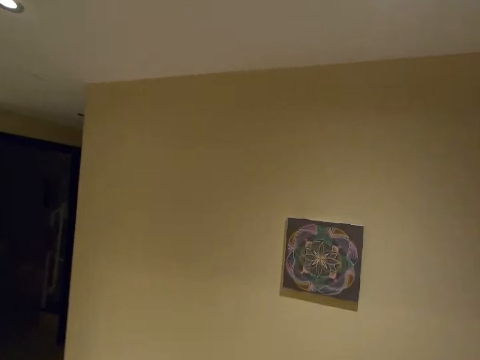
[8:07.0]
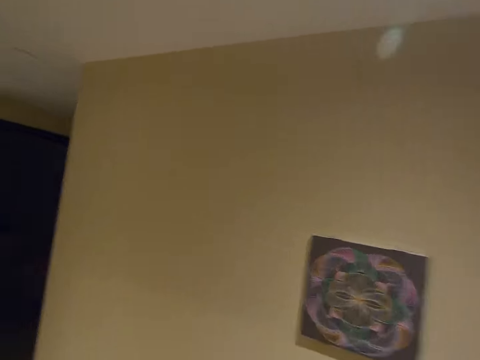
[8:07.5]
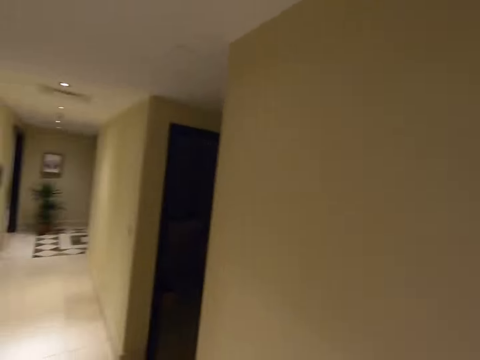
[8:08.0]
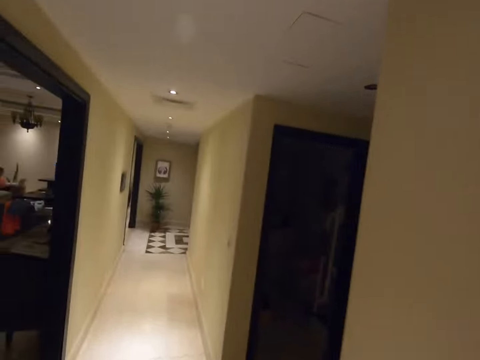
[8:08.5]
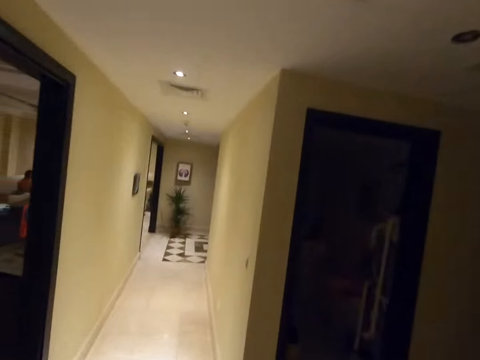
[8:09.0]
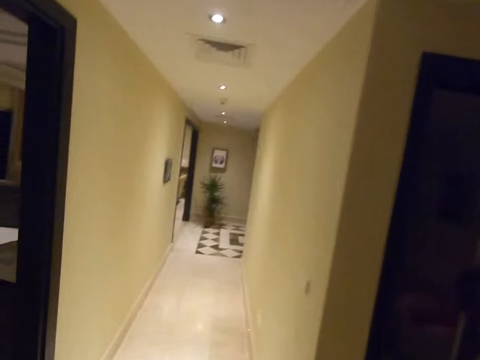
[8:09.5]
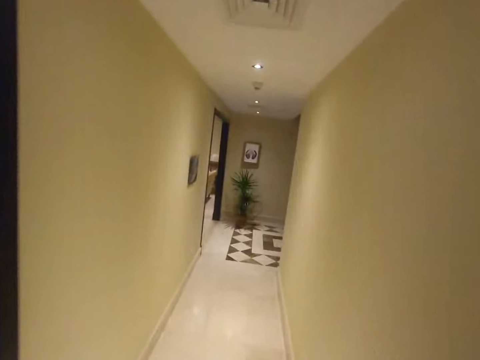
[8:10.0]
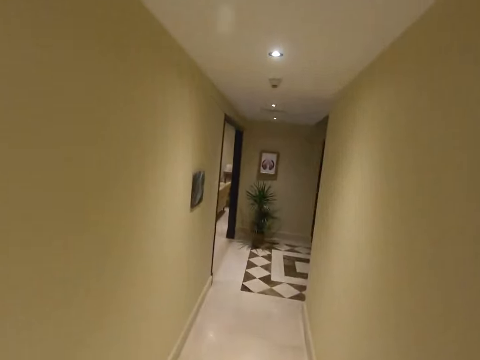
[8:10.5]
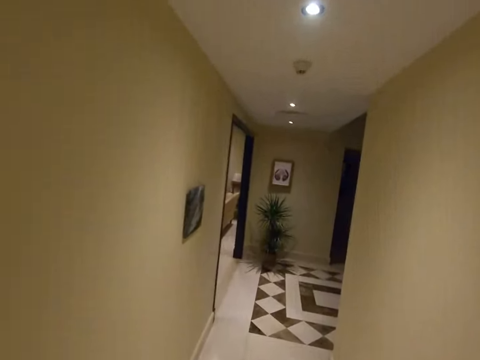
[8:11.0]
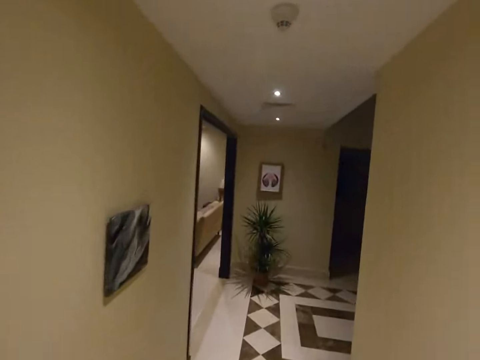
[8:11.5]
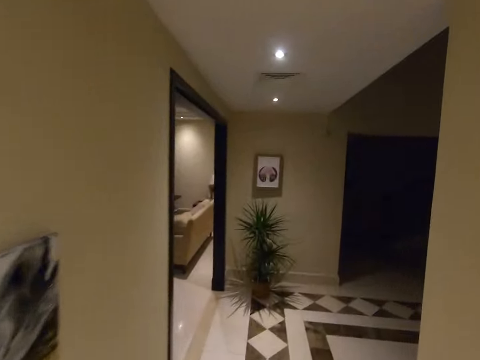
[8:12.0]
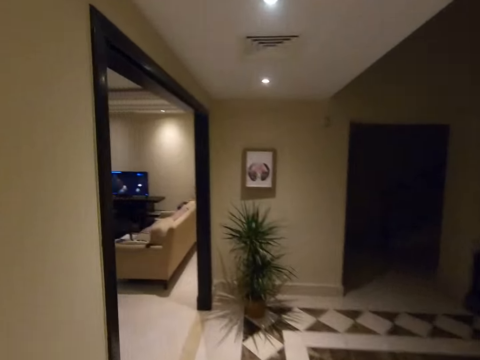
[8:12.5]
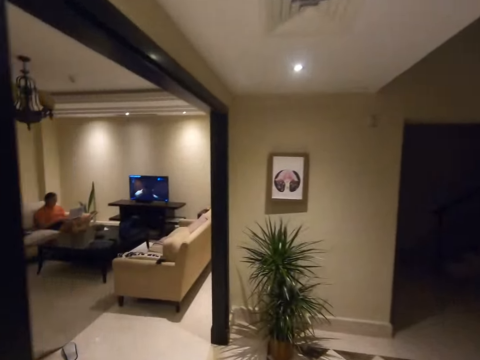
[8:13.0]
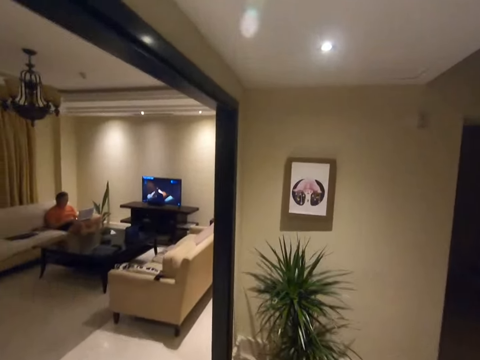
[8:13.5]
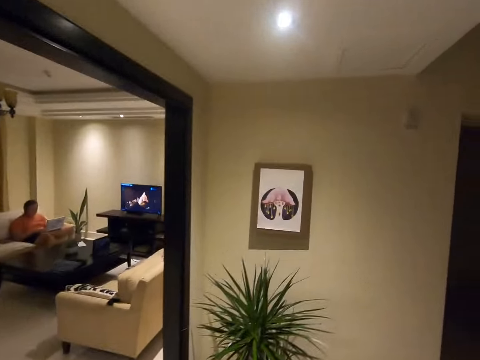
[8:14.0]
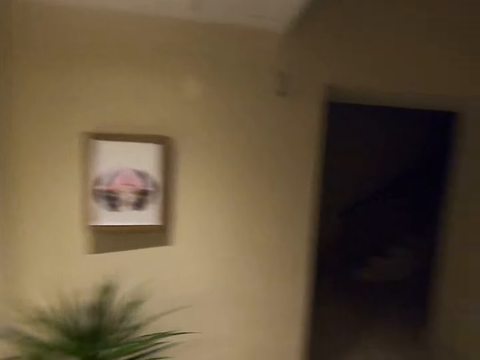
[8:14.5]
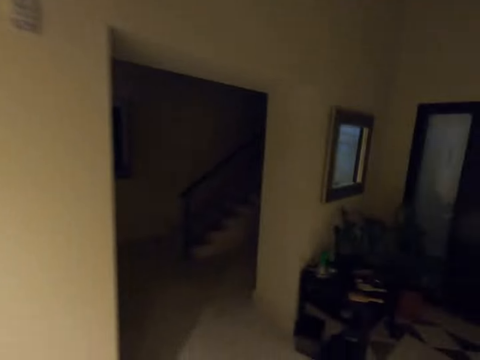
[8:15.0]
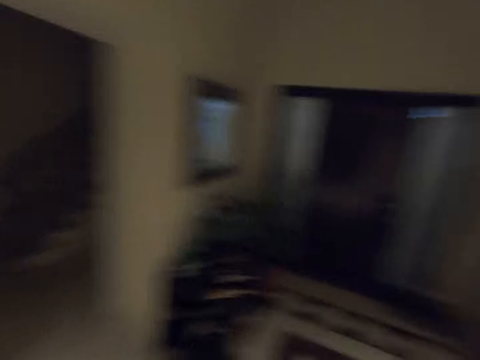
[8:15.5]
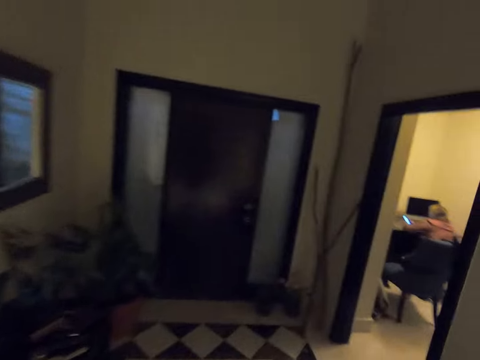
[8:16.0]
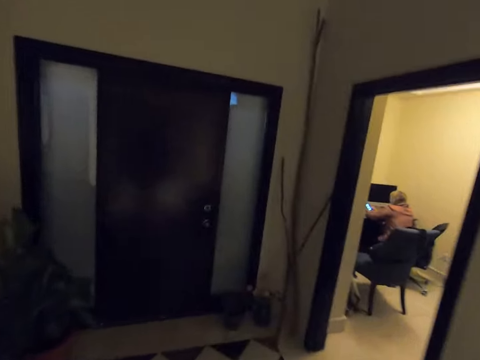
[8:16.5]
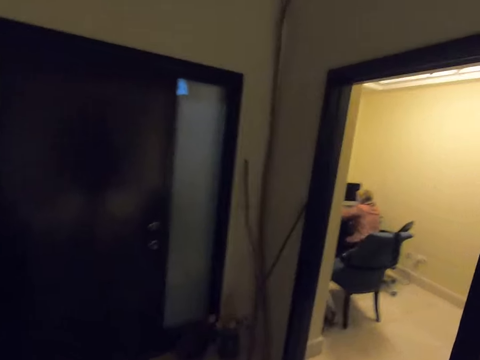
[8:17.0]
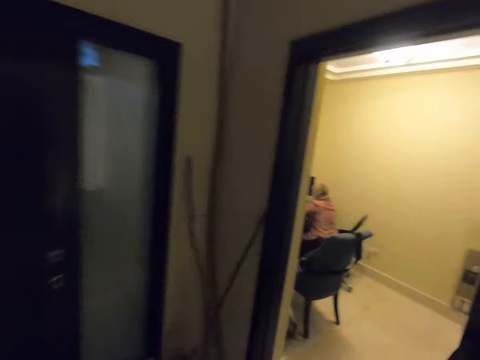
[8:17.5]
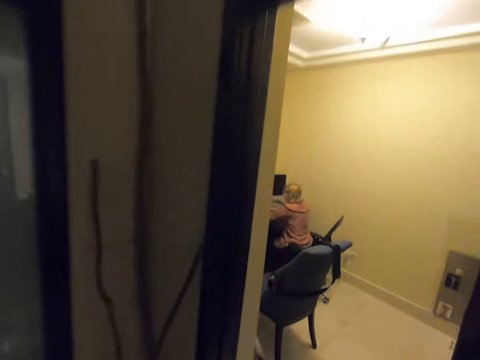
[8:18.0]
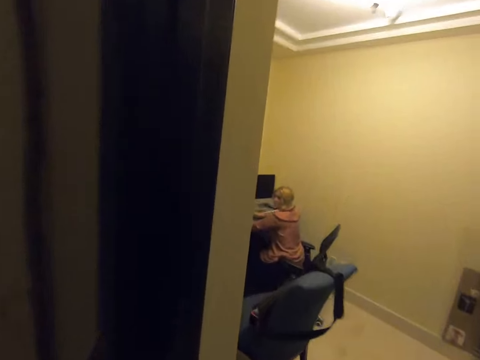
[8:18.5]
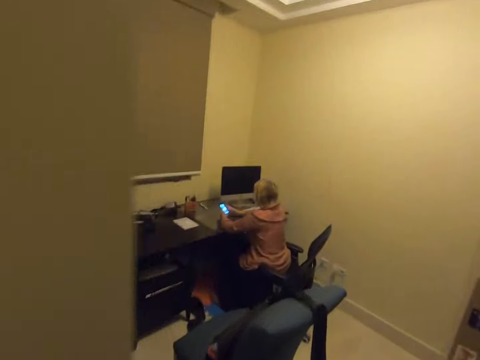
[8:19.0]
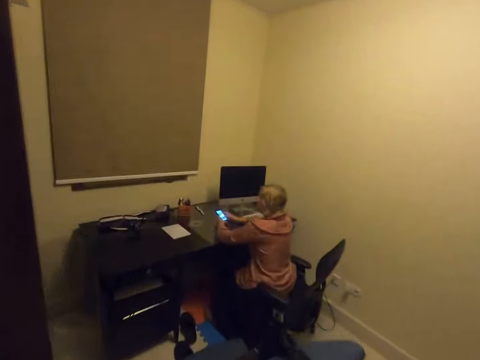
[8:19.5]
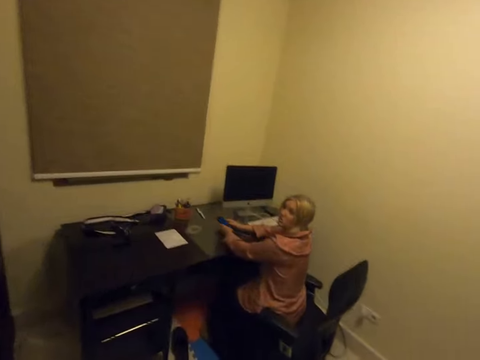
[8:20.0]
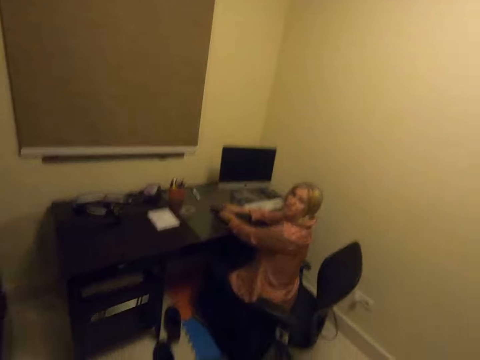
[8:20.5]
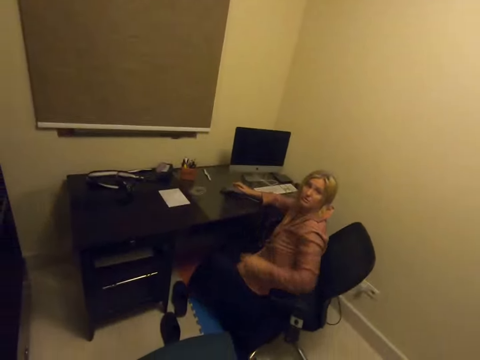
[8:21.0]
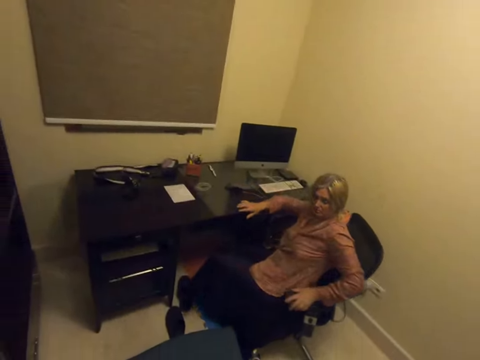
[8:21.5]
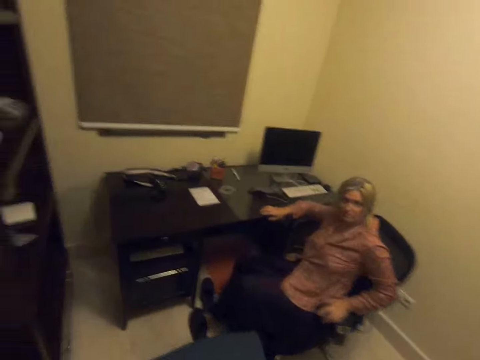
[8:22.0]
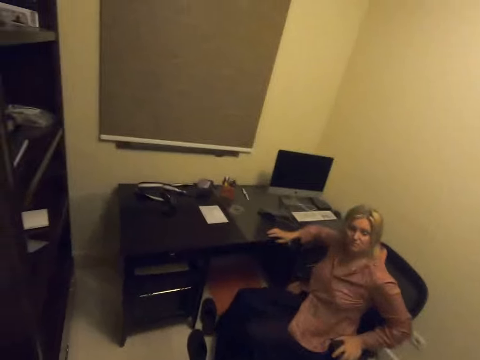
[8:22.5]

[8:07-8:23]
The camera wearer walks along the house. A lady operates a phone. The lady turns back. The lady holds the phone. The lady looks up. The lady places the phone on the desk. The lady holds the chair. The lady looks at the chair.

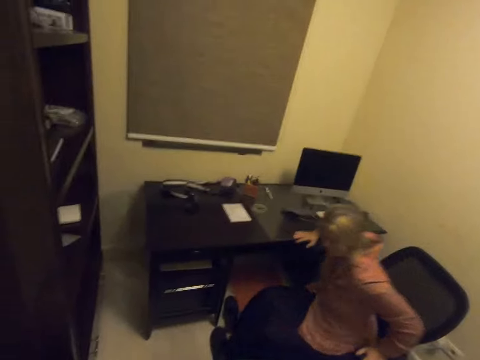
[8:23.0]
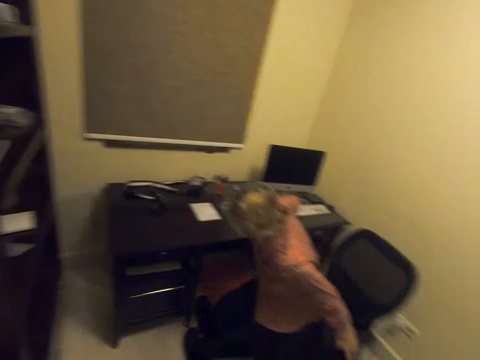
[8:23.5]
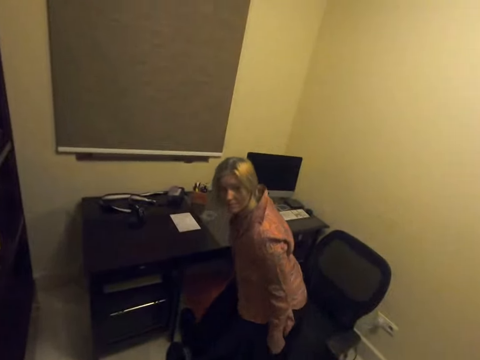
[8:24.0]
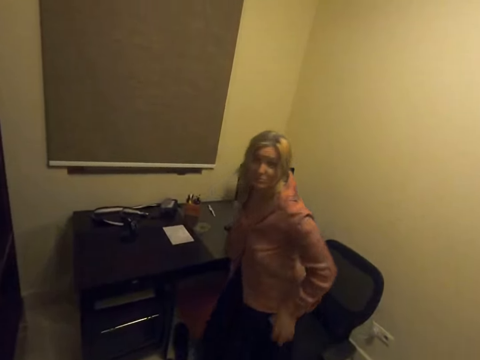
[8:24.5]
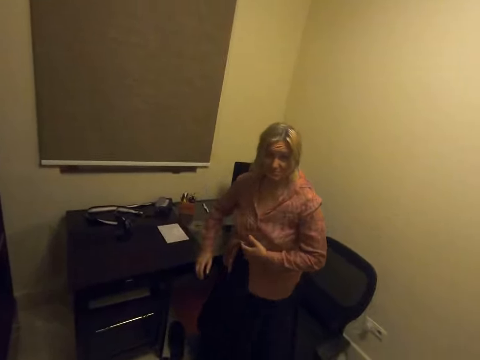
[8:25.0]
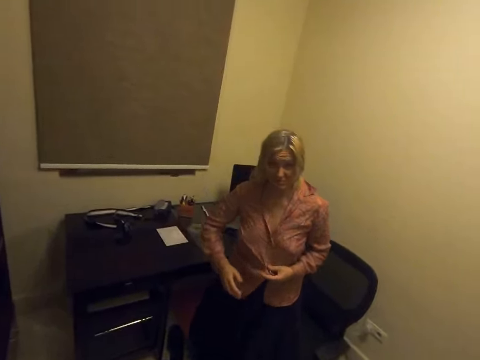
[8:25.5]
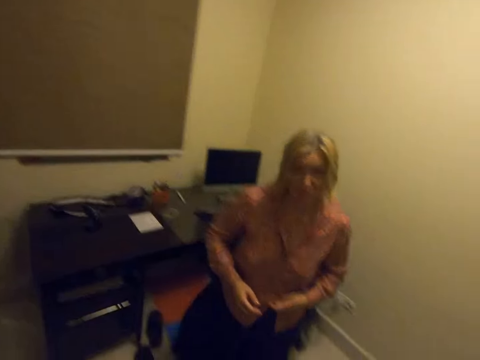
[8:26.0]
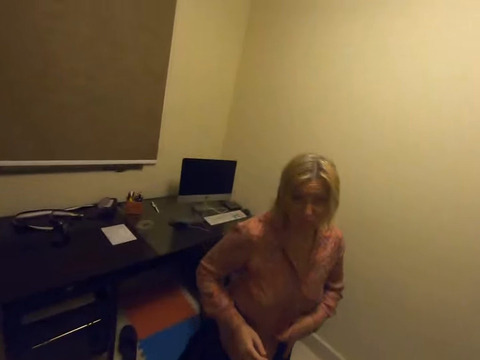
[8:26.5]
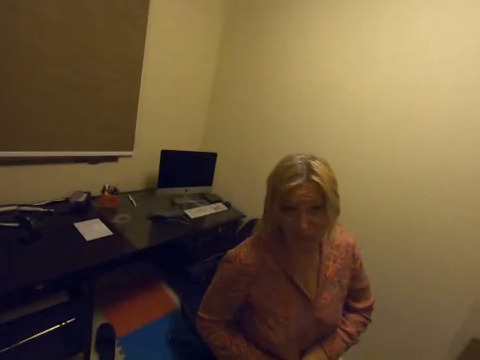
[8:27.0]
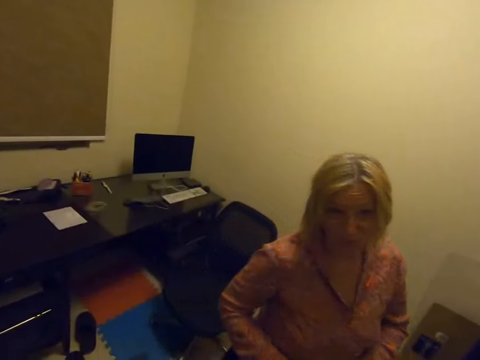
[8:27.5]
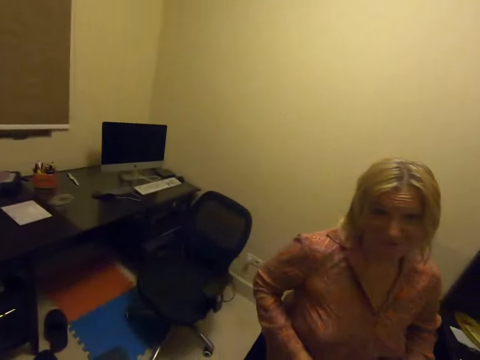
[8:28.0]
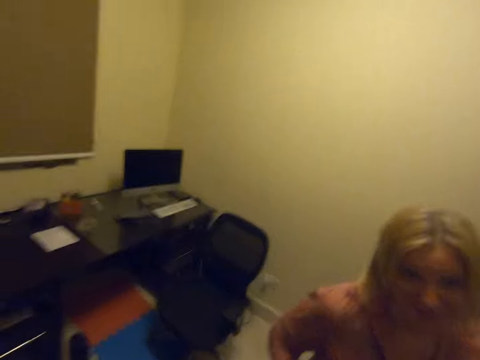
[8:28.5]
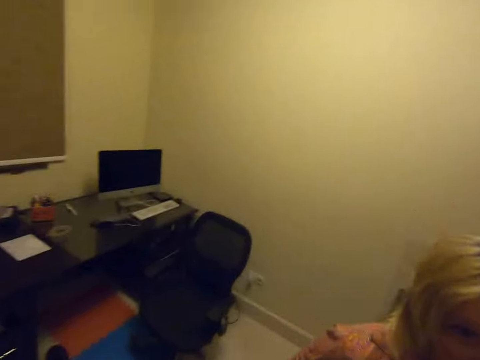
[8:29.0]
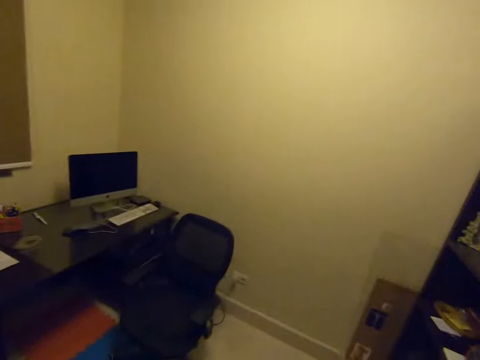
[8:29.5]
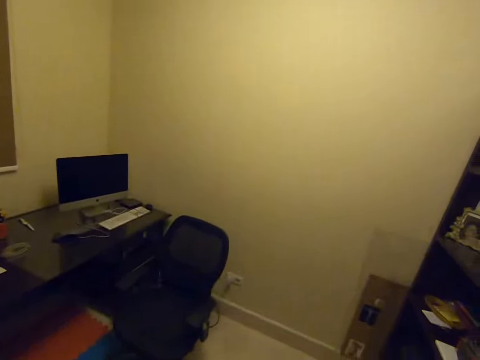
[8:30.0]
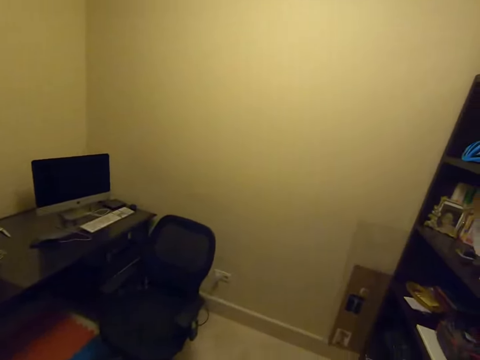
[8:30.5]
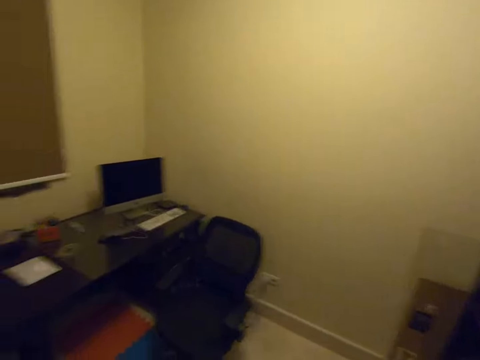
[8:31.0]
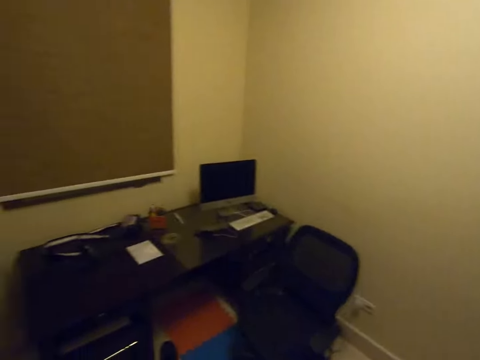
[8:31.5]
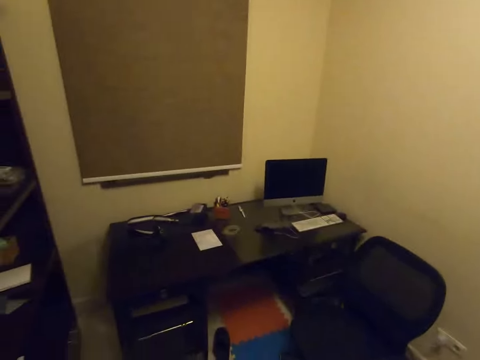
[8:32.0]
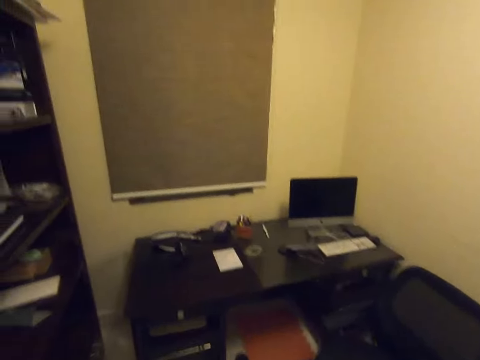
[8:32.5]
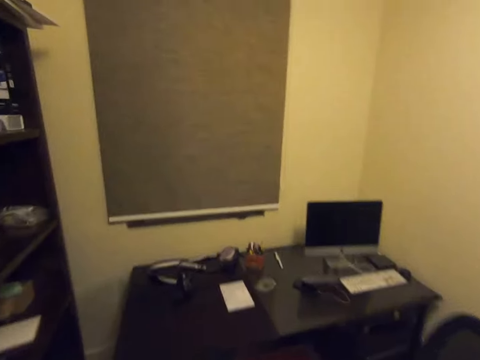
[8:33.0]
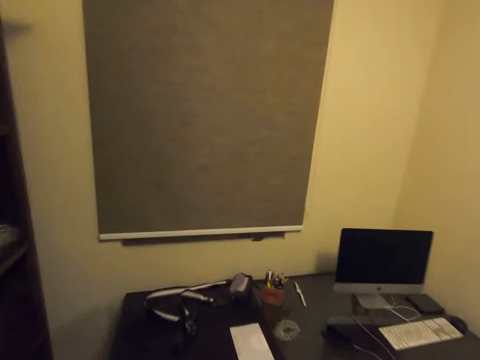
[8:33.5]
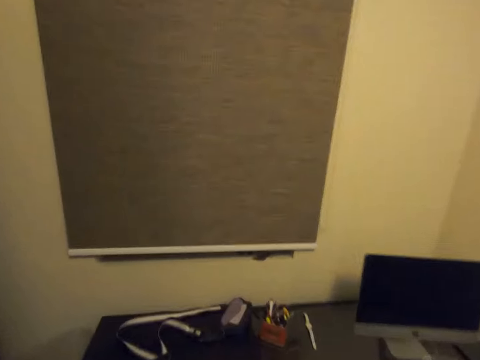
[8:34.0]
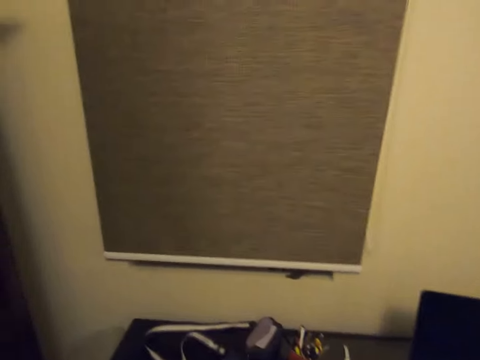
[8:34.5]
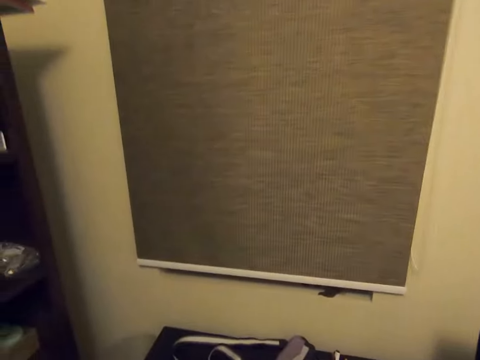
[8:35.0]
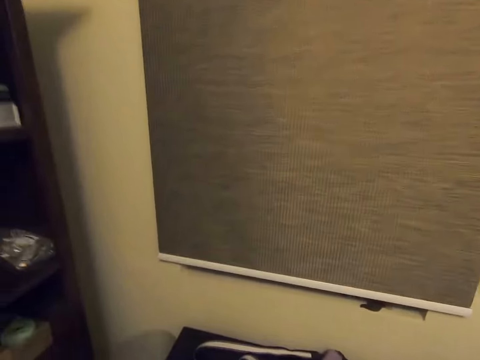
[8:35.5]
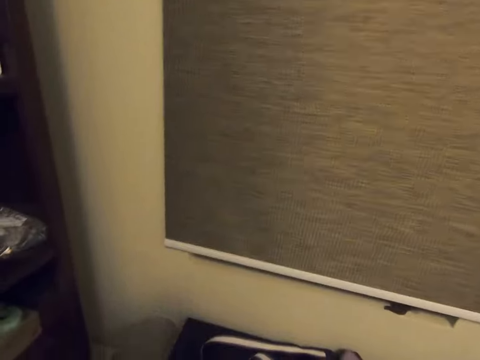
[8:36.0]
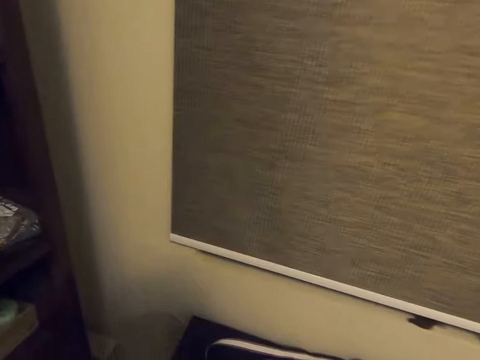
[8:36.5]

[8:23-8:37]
A woman stands from the chair. The woman holds her blouse. She adjusts her top. She walks around.
